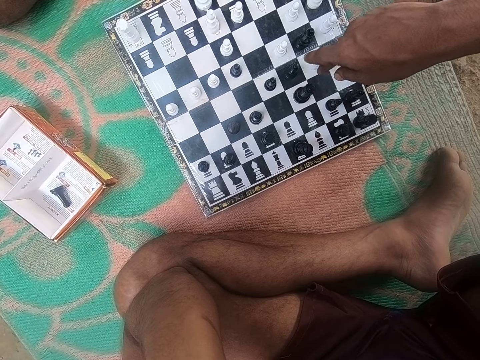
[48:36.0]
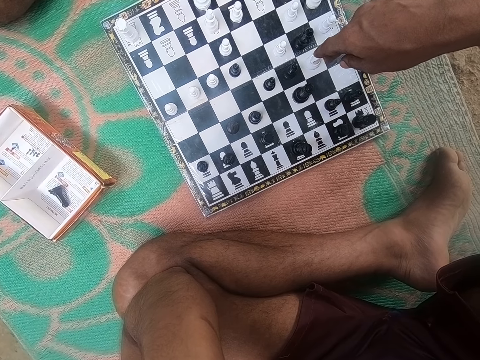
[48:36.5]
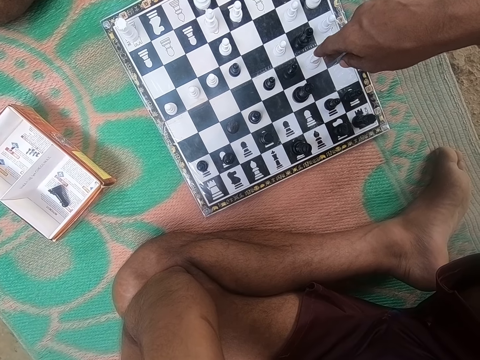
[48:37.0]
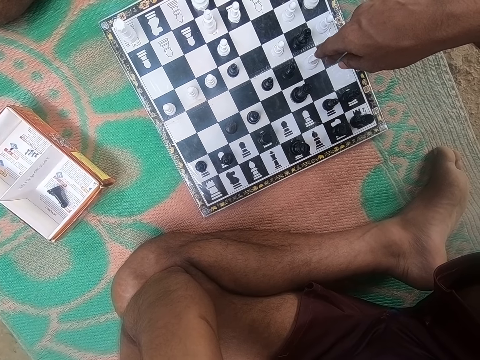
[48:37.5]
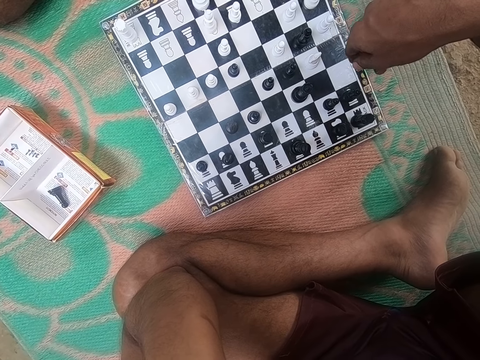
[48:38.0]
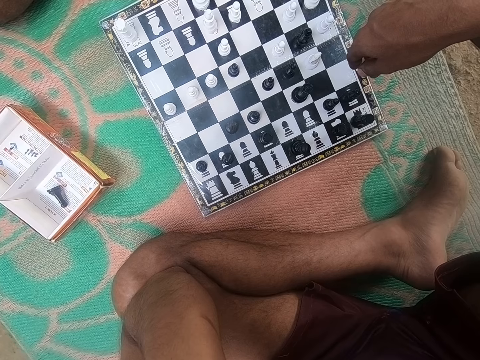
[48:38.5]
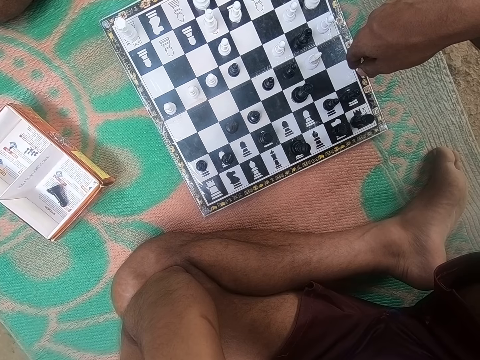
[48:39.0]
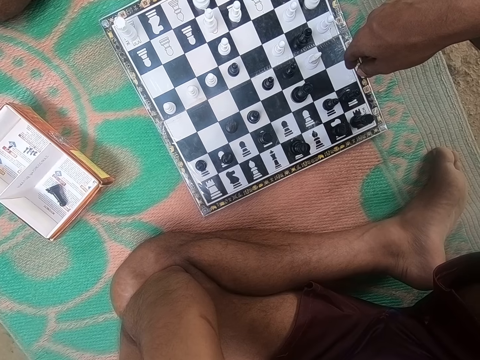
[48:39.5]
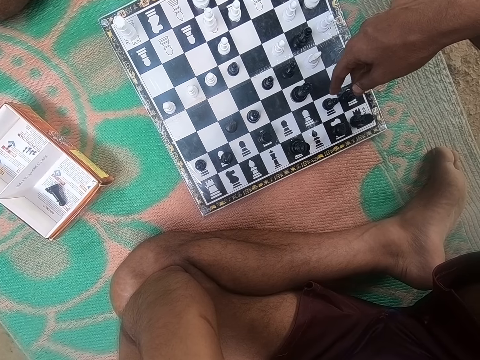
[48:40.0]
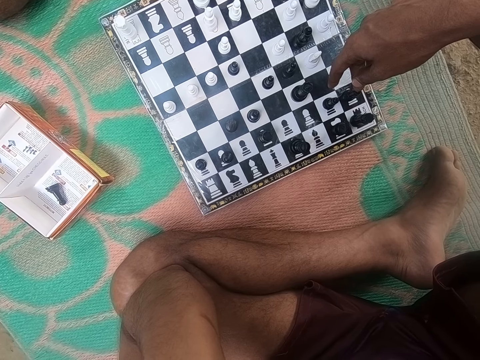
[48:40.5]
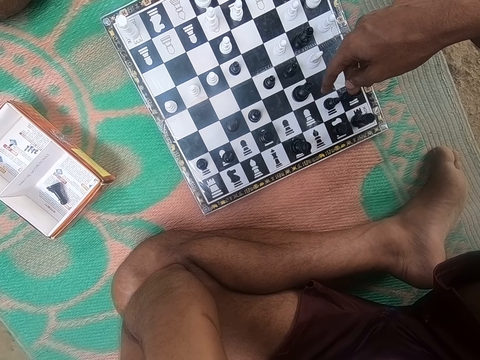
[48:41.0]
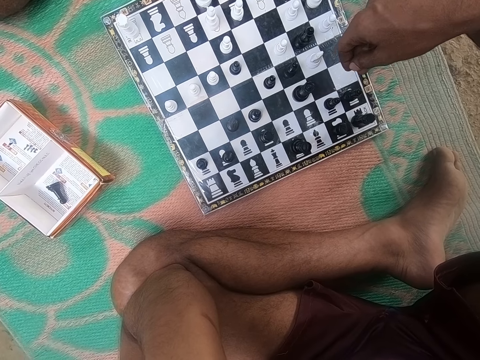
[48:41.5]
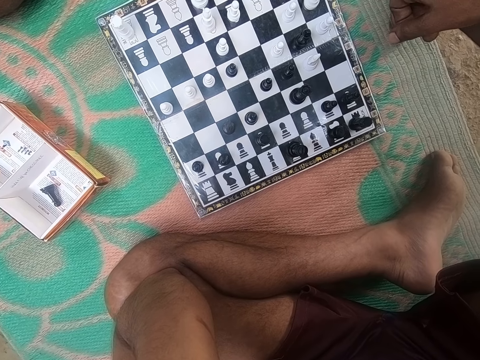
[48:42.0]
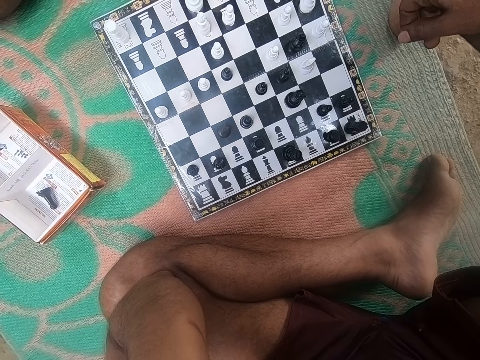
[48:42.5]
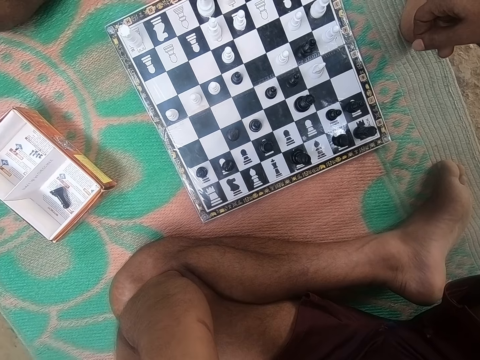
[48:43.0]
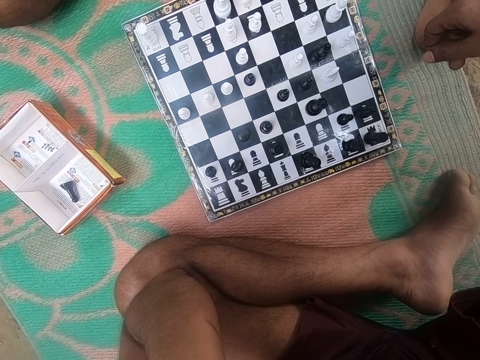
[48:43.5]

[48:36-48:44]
The camera wearer looks at the chess game on the floor.

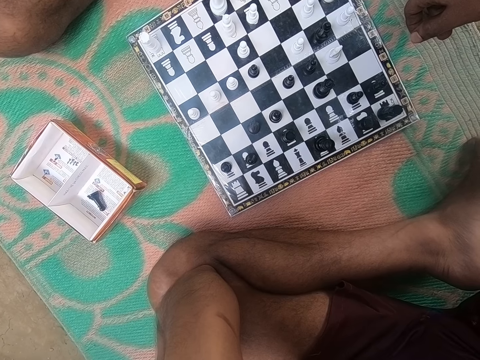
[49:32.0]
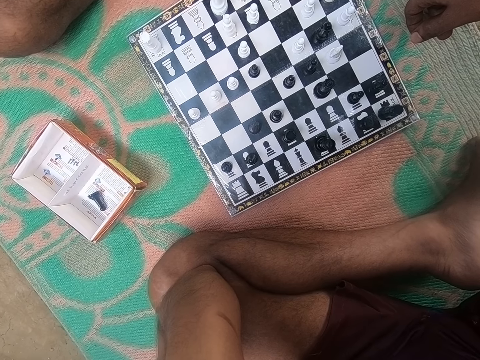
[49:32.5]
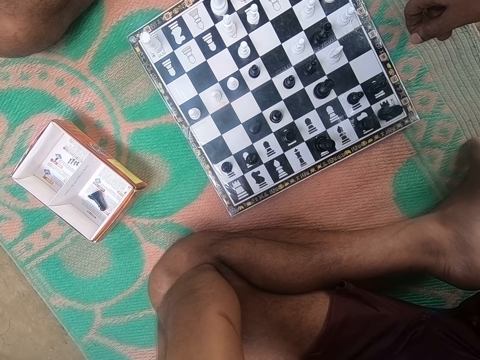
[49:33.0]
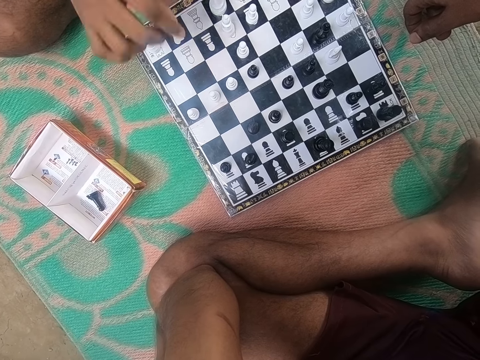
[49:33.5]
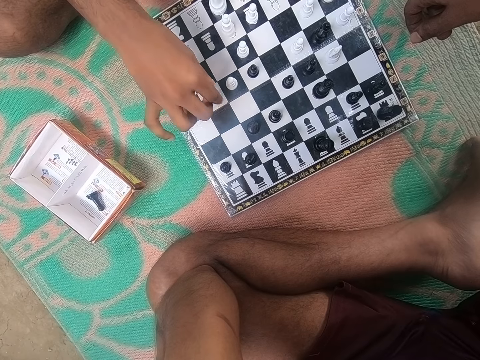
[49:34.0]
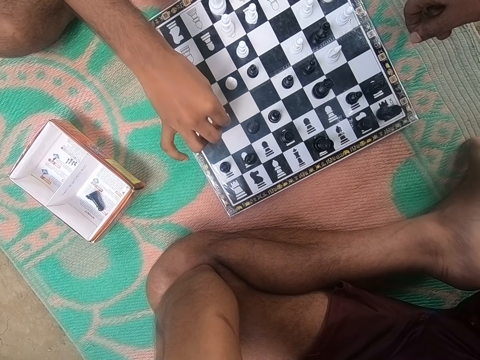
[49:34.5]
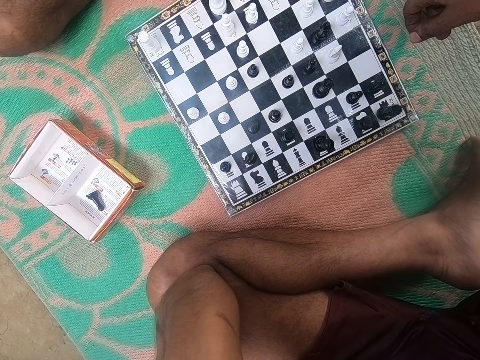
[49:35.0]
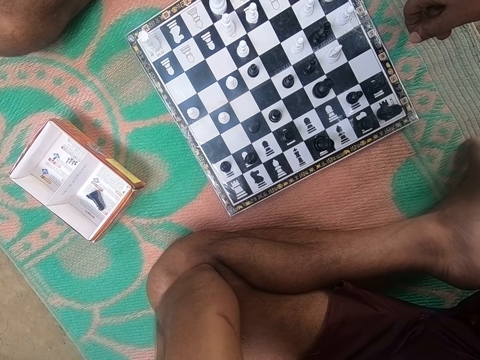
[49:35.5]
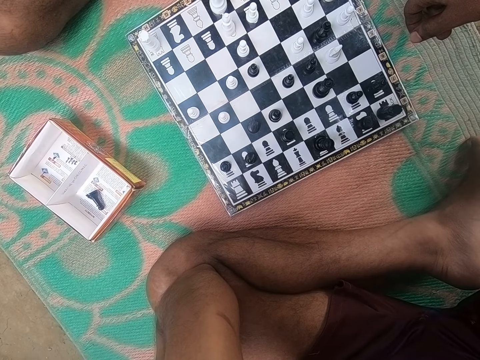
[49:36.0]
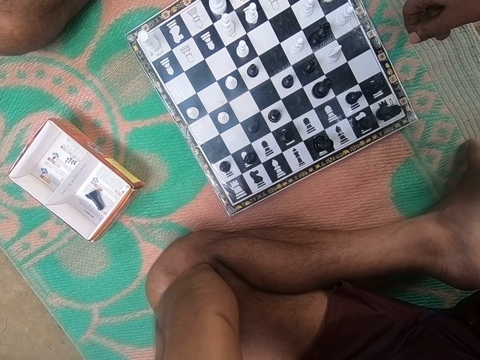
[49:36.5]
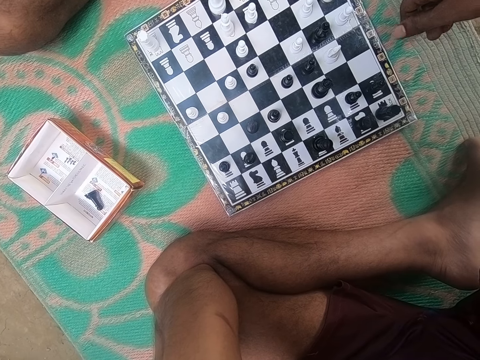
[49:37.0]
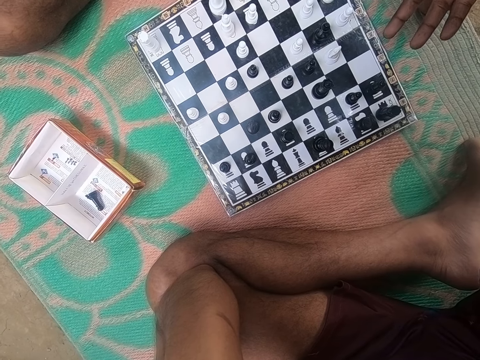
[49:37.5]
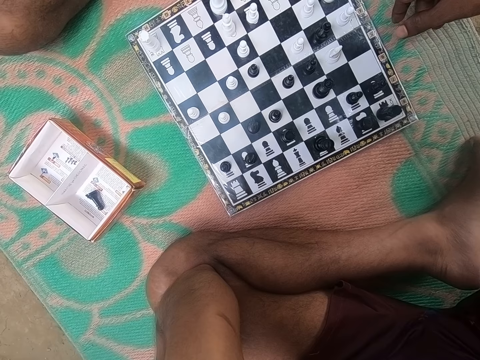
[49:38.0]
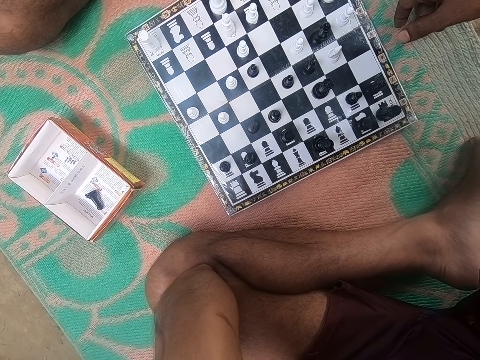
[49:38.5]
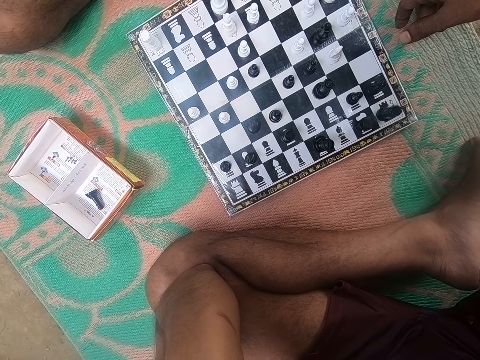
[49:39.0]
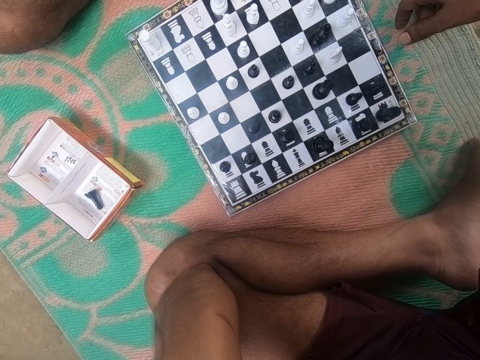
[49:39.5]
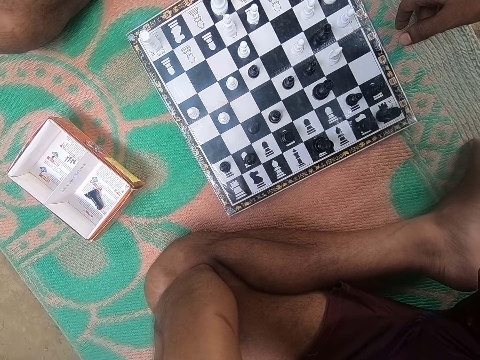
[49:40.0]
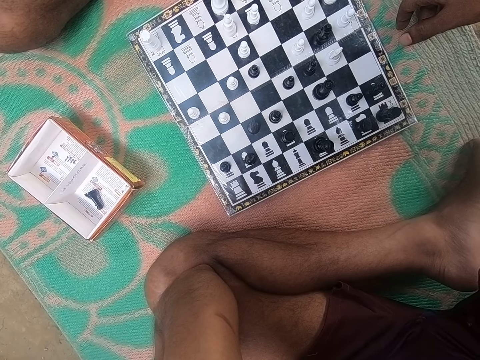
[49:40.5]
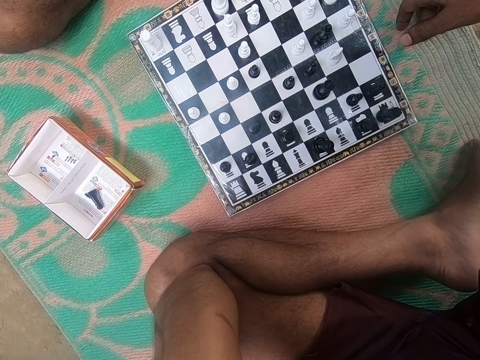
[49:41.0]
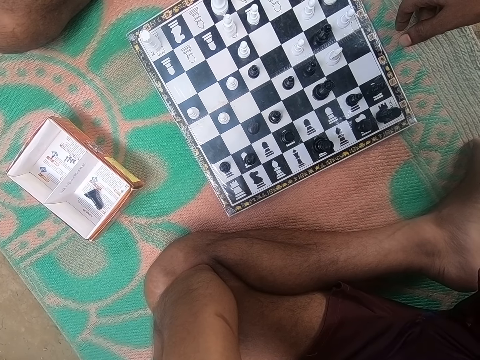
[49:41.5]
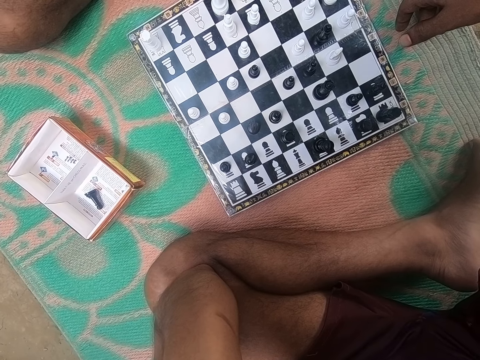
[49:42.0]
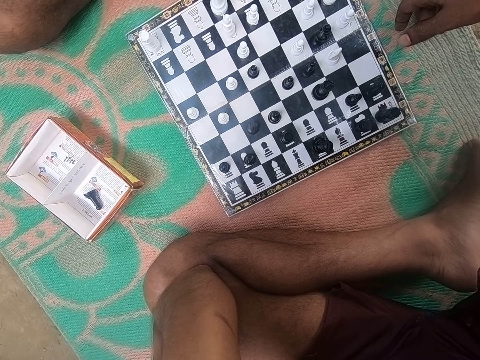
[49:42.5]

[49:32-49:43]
A man plays the chess game. The camera wearer looks at the chess game on the floor.

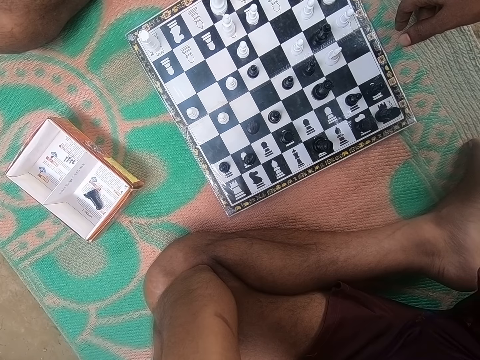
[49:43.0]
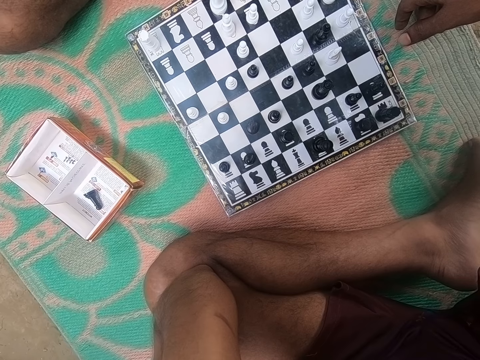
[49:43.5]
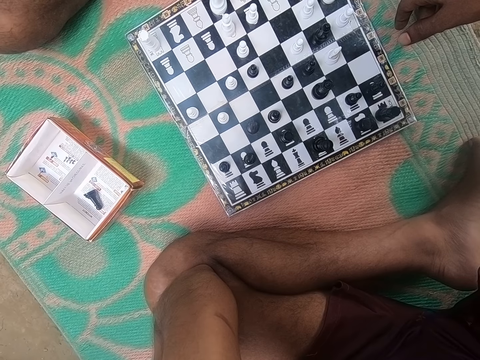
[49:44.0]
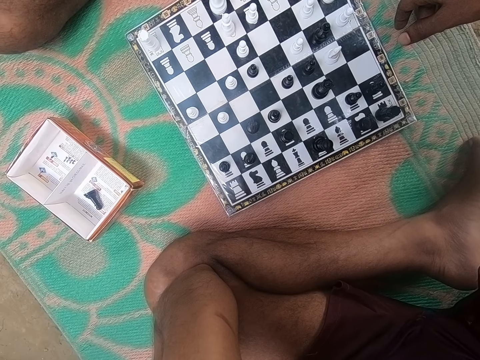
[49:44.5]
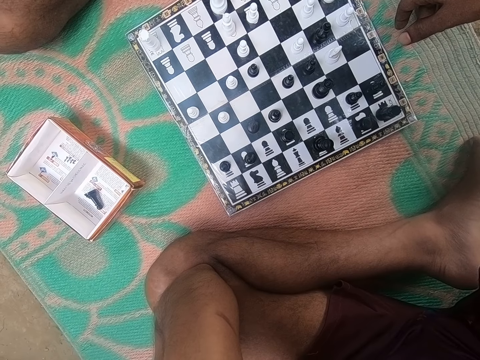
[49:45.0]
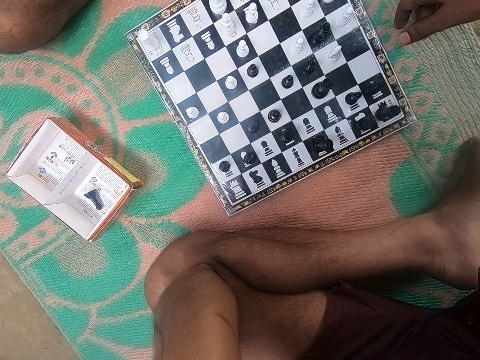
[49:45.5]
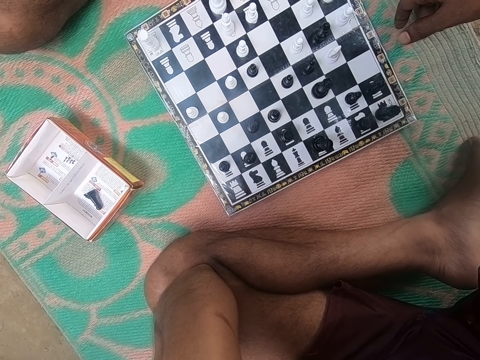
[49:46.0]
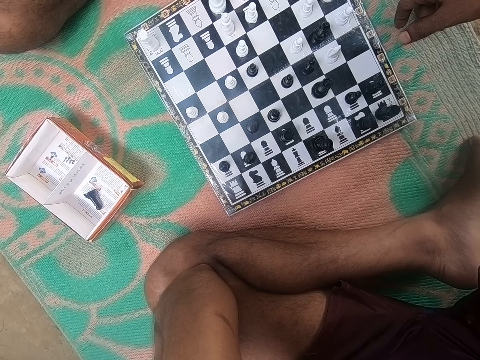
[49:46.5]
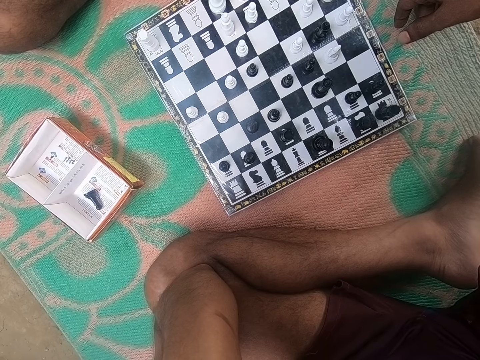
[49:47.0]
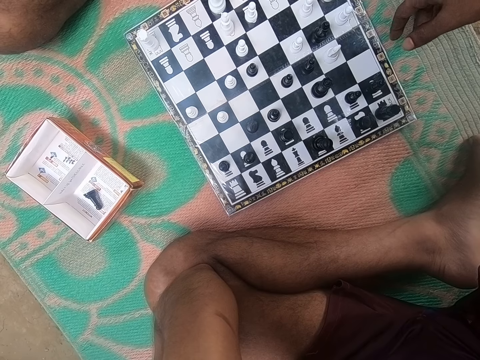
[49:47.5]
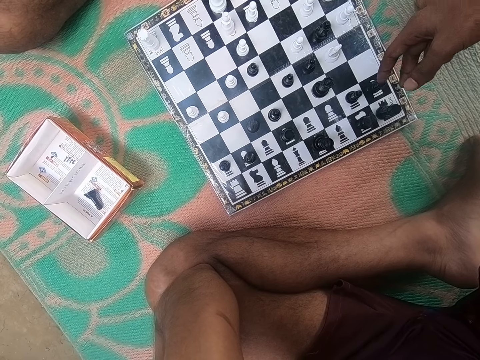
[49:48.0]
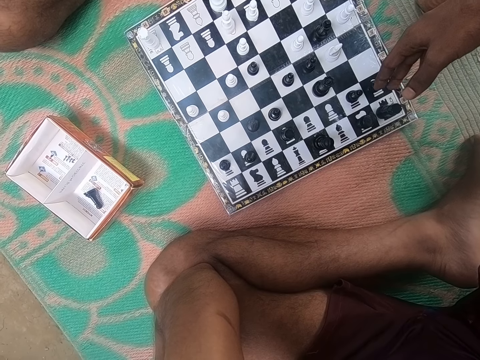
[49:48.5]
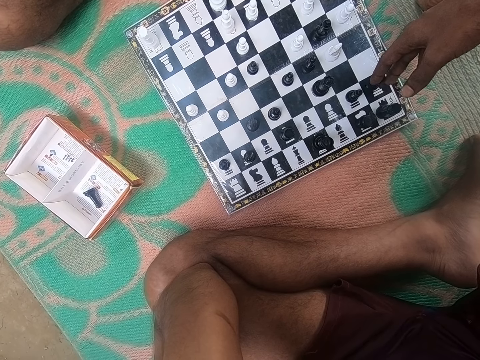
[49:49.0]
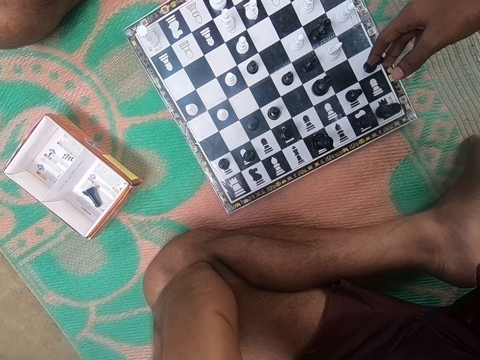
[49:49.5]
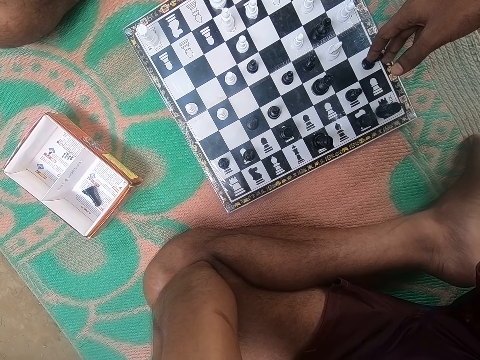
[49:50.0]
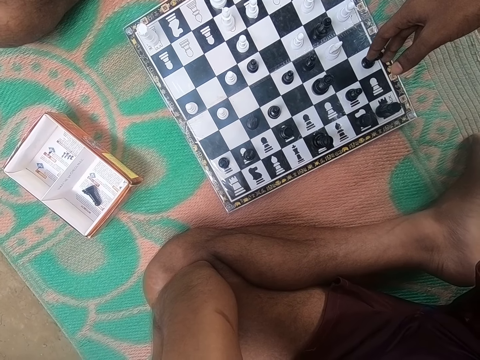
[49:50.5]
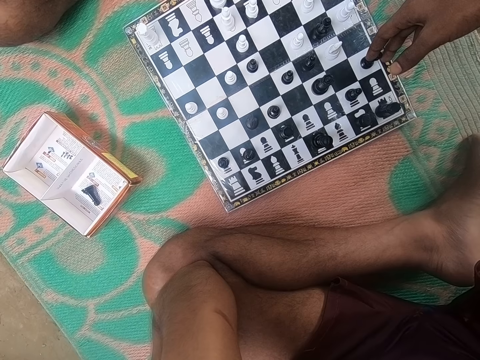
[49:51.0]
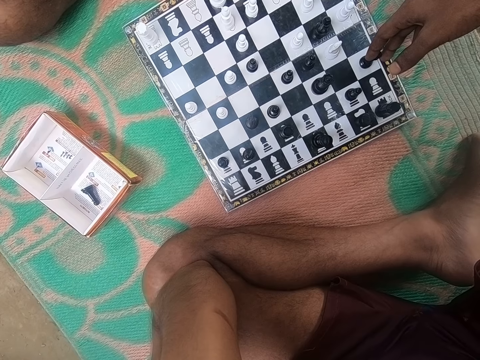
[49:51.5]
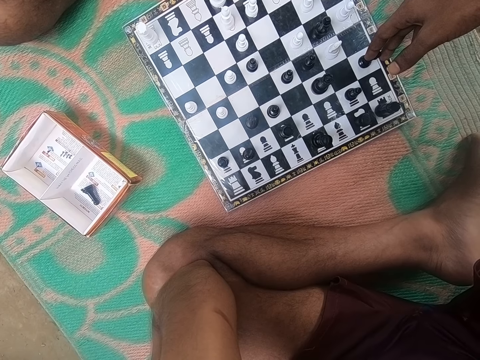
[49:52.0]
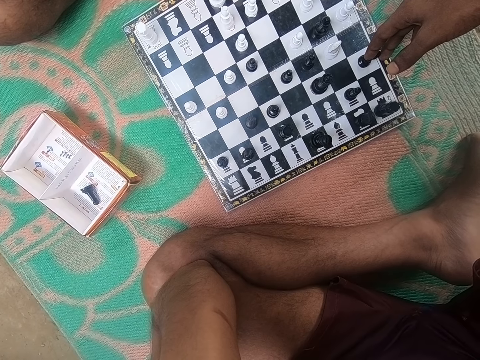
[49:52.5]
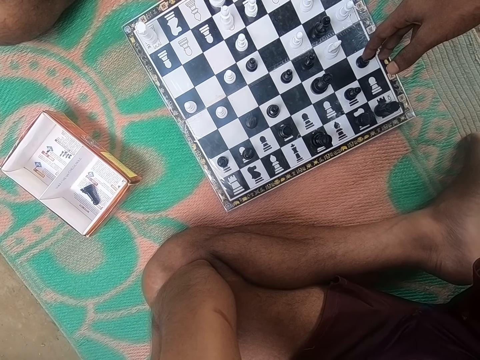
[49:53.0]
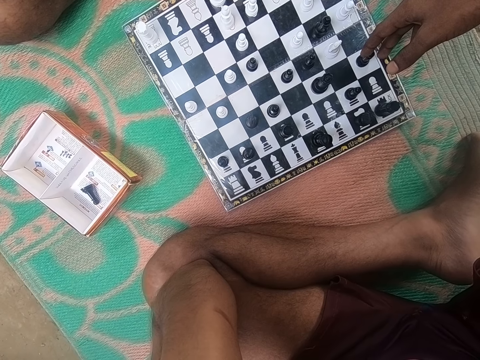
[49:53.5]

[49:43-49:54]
The camera wearer plays the chess game. They touch the clipart.
